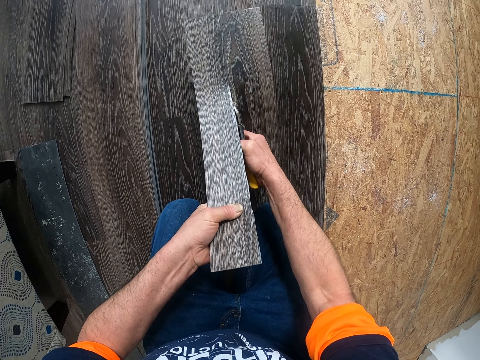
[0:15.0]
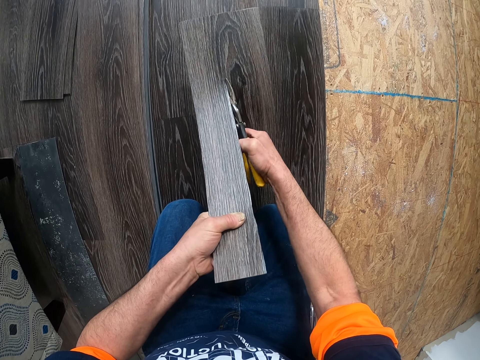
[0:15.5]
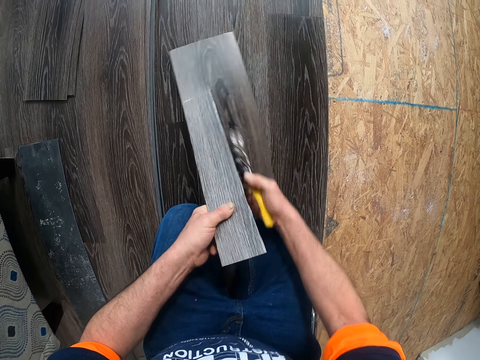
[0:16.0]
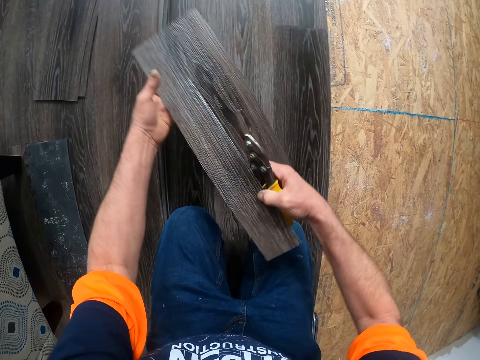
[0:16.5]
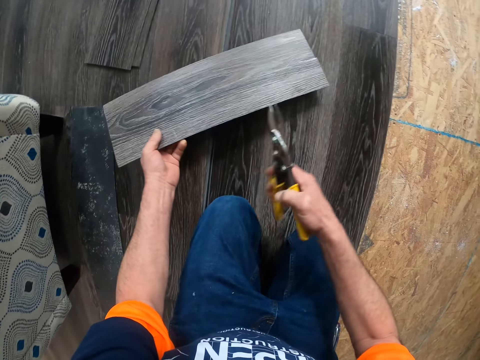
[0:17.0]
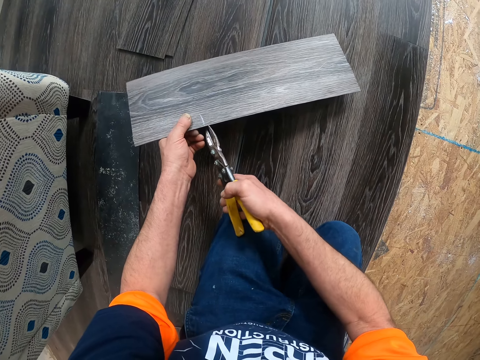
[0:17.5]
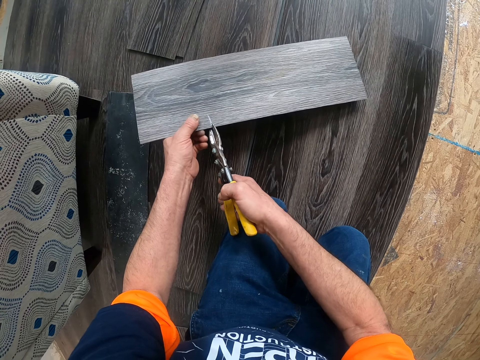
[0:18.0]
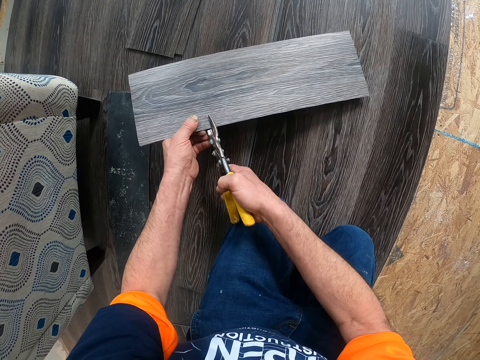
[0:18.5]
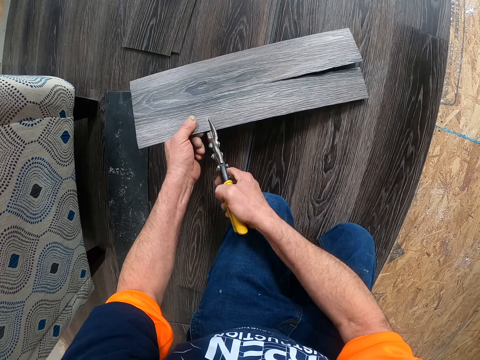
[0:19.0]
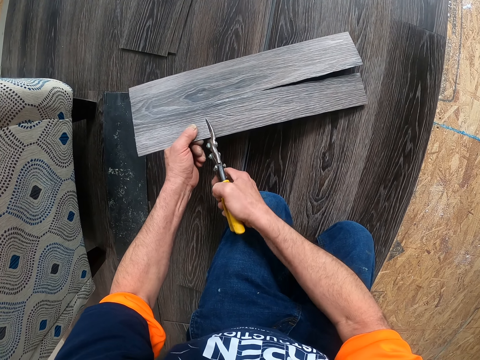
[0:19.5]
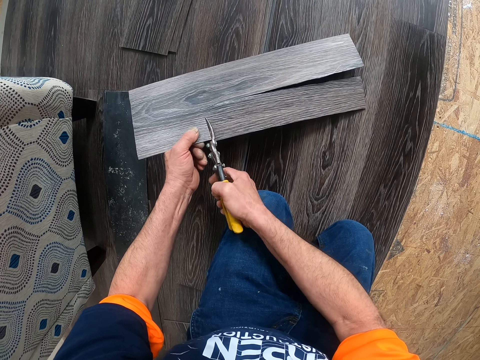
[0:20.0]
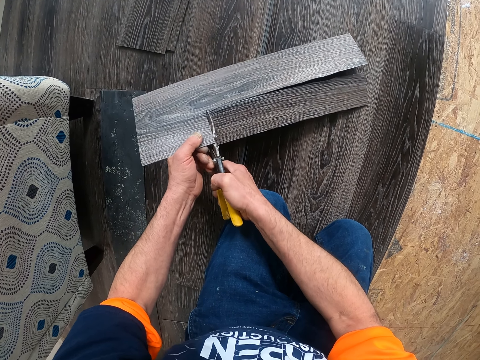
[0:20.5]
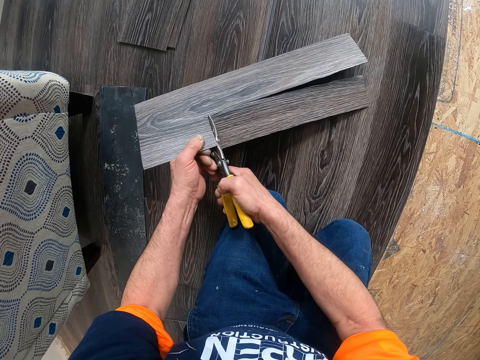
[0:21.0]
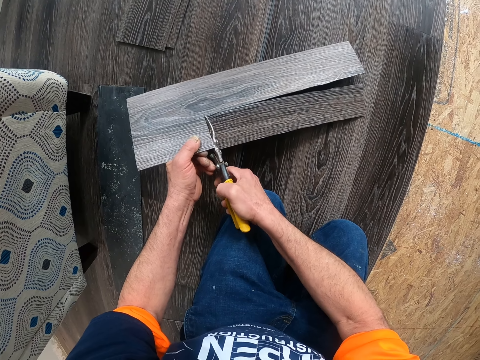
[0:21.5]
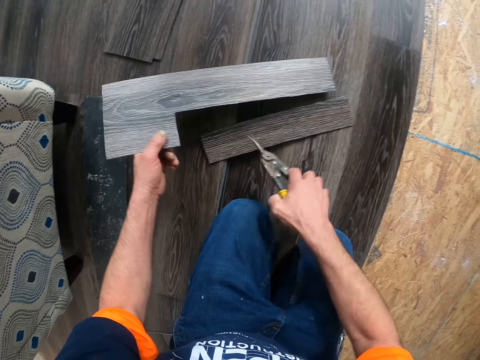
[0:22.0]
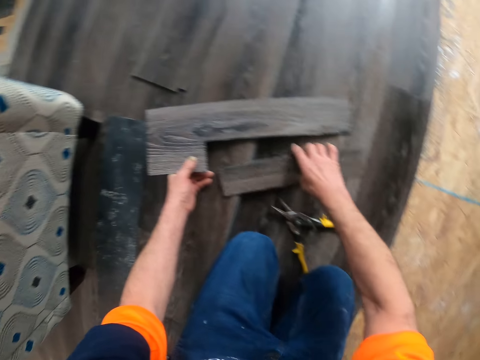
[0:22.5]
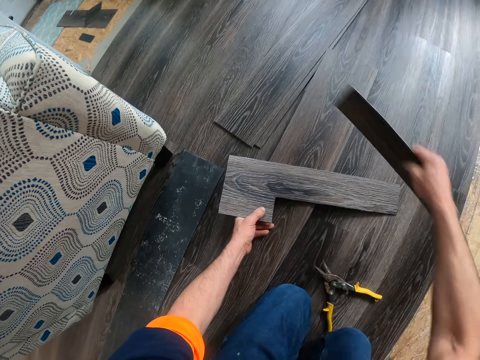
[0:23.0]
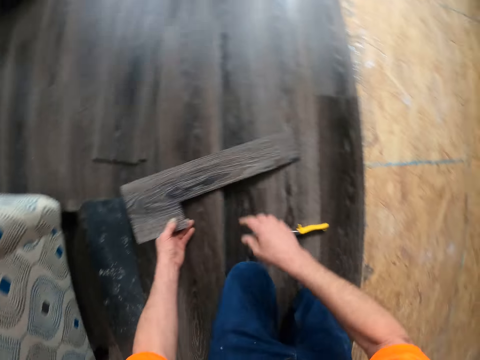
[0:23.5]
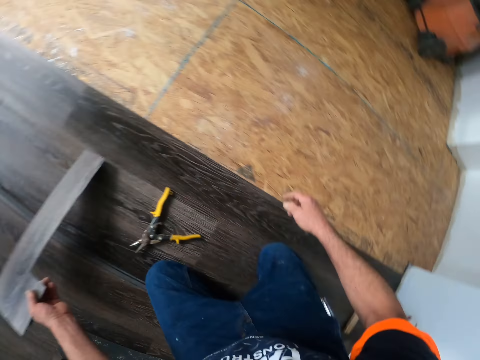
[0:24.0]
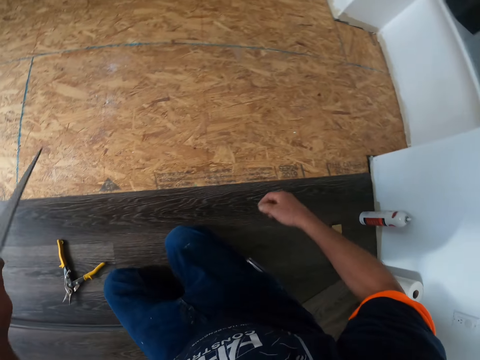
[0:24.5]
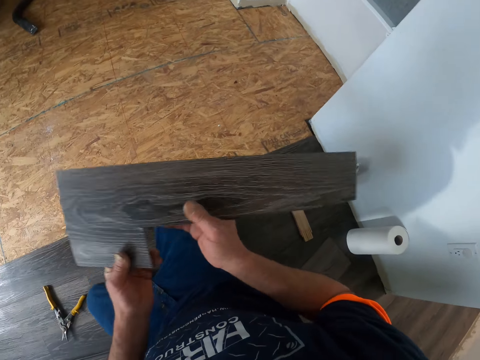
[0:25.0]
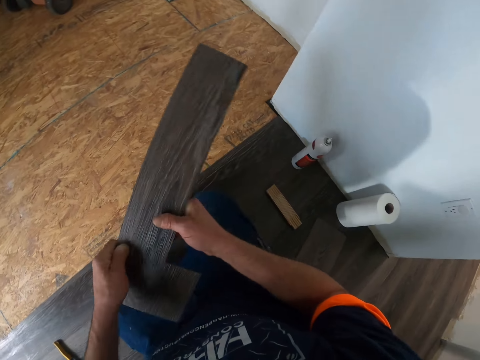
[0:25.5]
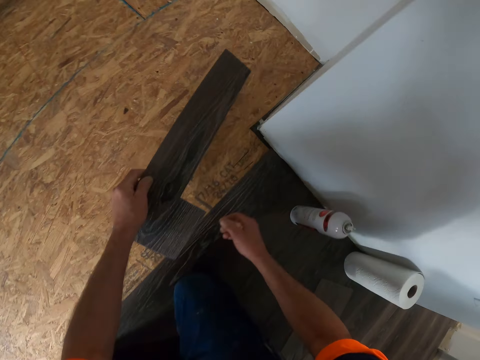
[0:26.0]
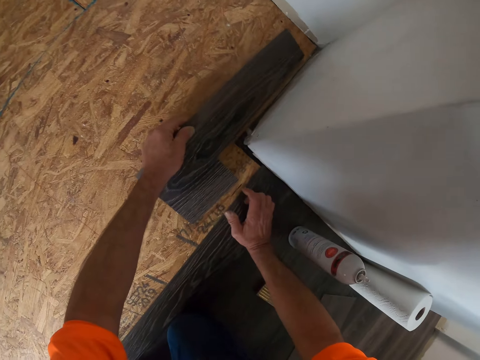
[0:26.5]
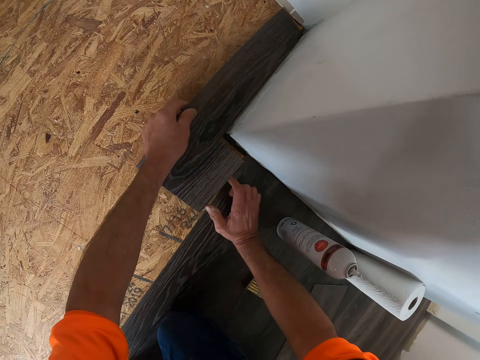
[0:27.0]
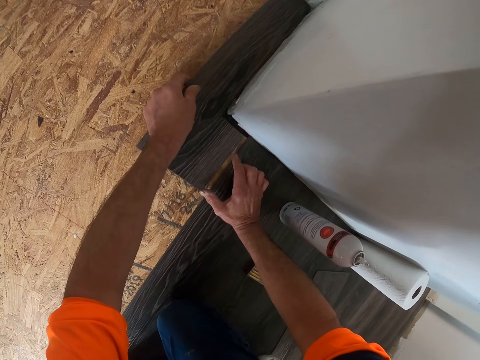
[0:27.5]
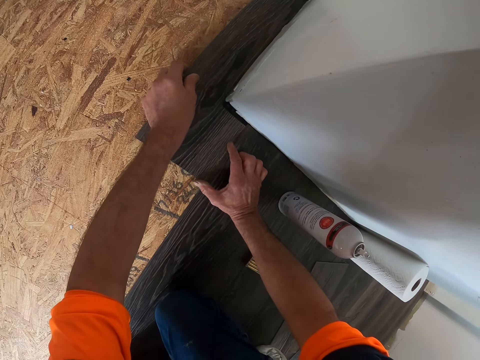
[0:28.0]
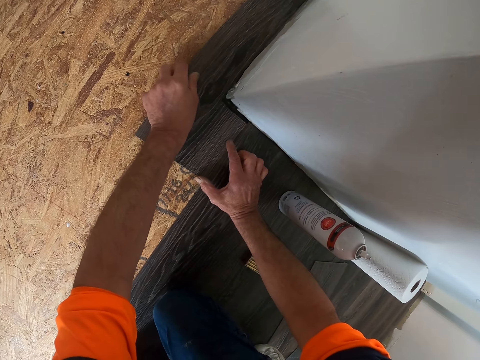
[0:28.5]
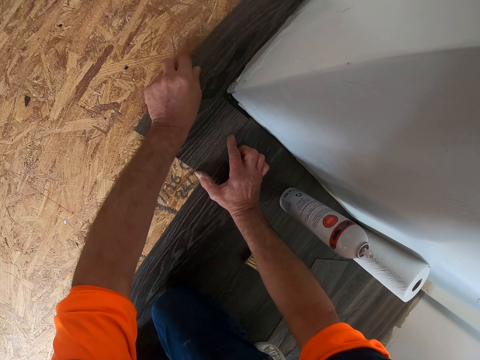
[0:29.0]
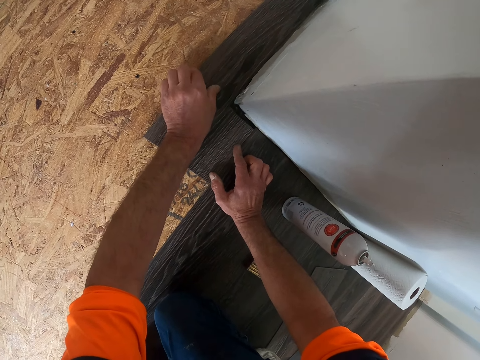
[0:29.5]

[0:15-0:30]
The camera wearer turns a vinyl tile or plywood. They cut the vinyl tile. They put the pliers or cutter scissors down on the floor. They take a piece of the vinyl tile and throw the piece of vinyl tile aside. They hold the vinyl tile and turn the vinyl tile. They put the vinyl tile on the floor.

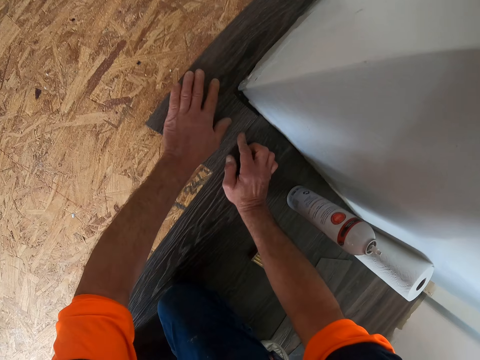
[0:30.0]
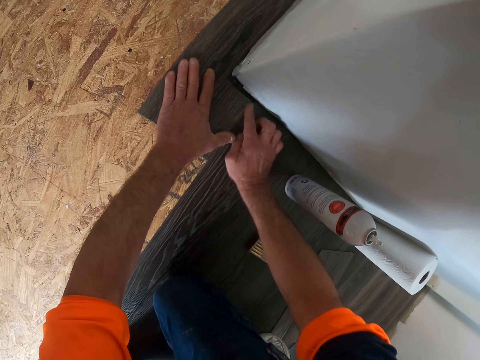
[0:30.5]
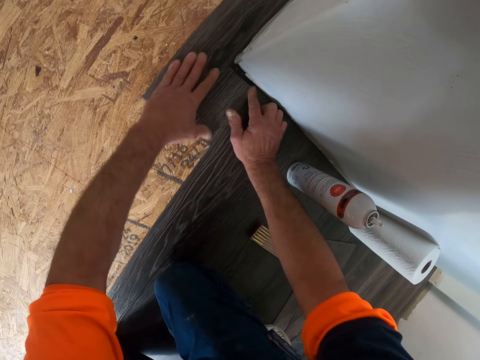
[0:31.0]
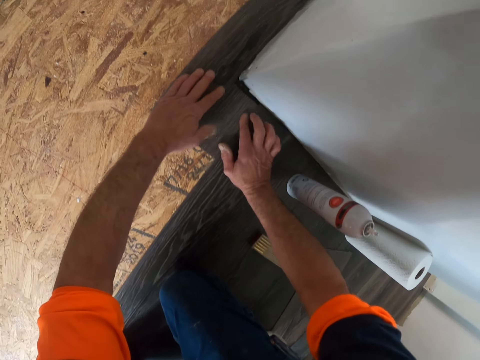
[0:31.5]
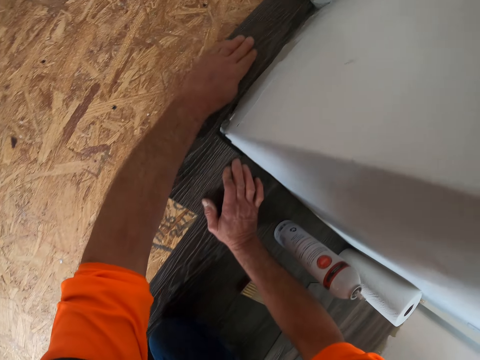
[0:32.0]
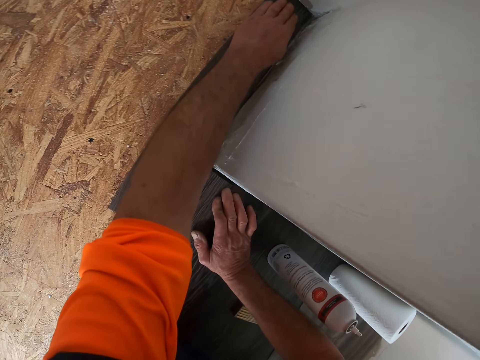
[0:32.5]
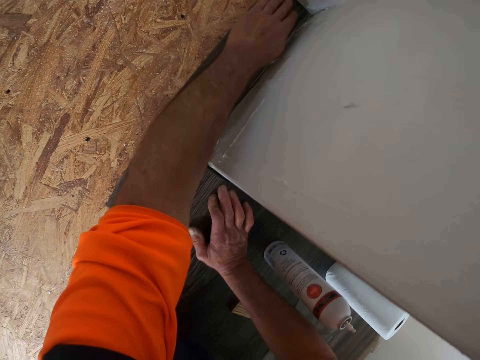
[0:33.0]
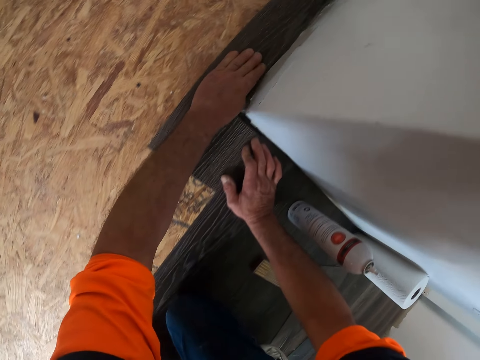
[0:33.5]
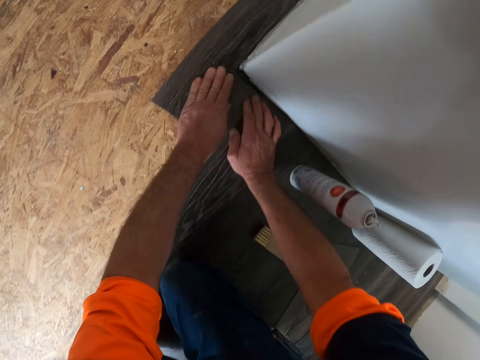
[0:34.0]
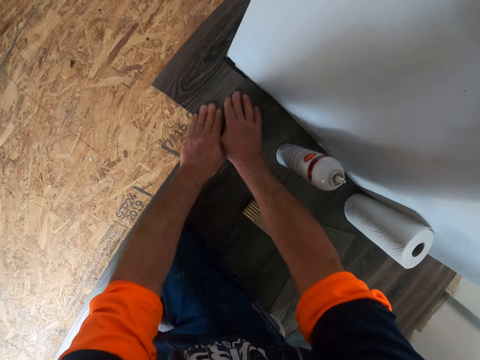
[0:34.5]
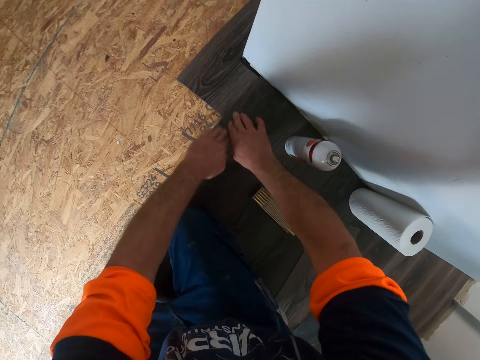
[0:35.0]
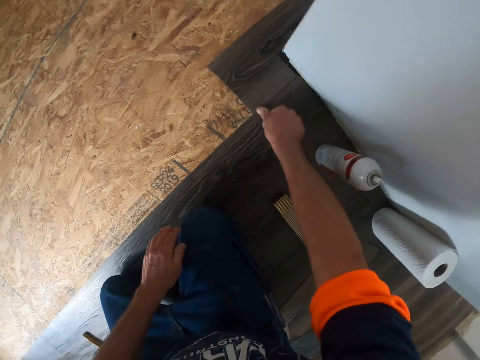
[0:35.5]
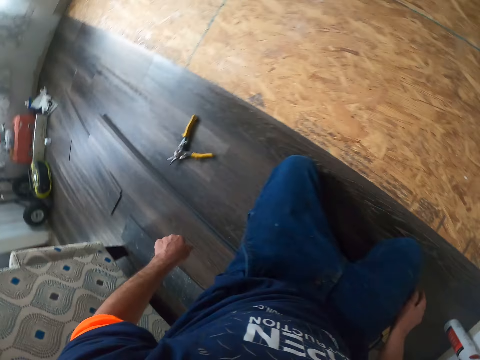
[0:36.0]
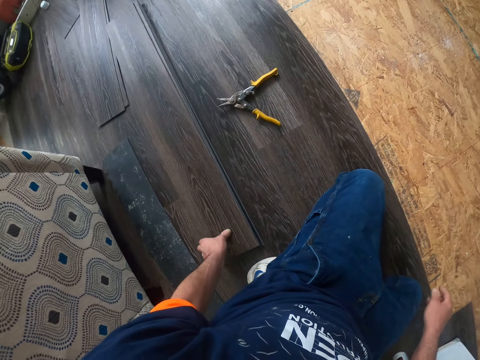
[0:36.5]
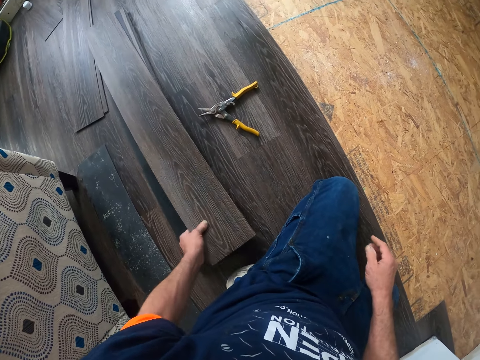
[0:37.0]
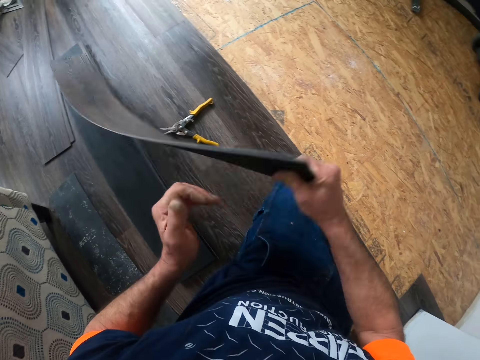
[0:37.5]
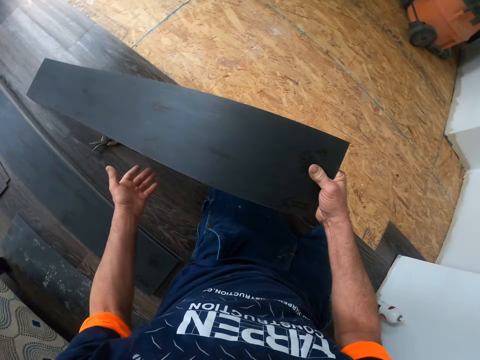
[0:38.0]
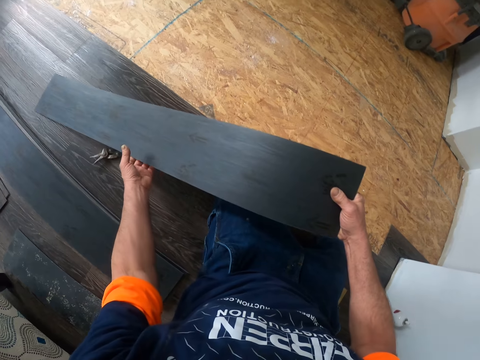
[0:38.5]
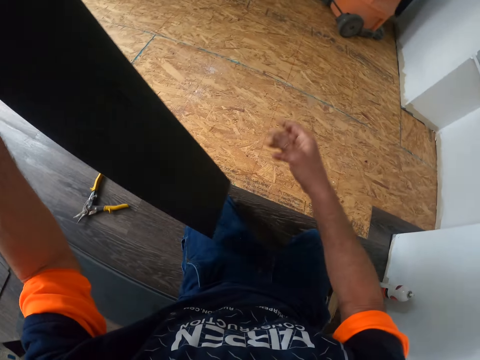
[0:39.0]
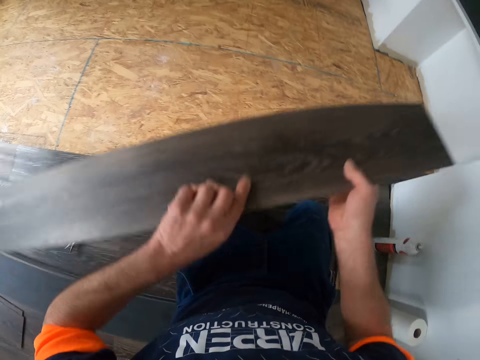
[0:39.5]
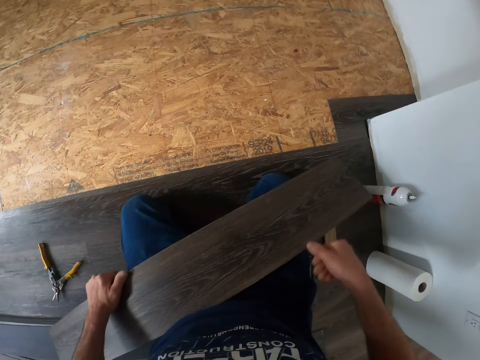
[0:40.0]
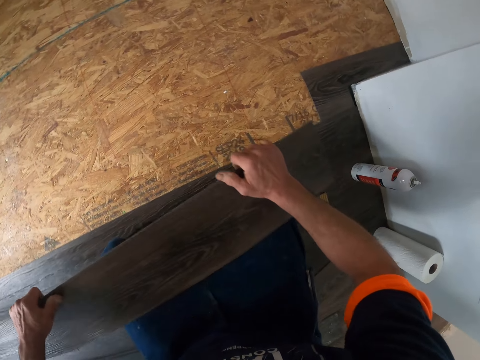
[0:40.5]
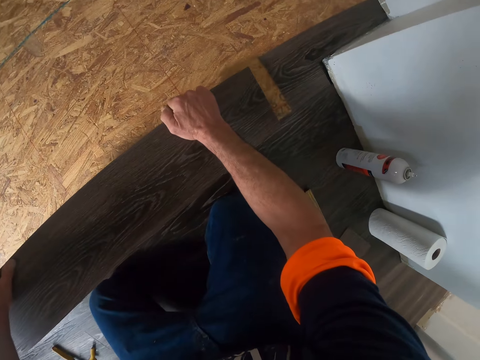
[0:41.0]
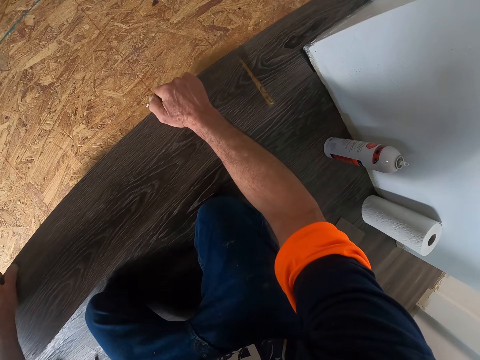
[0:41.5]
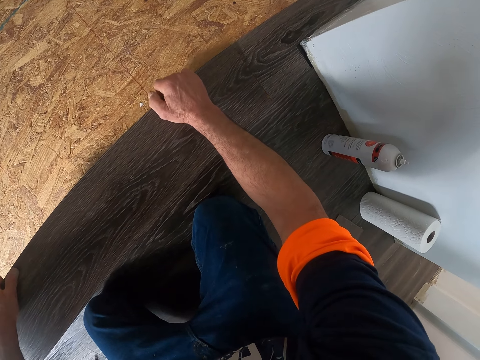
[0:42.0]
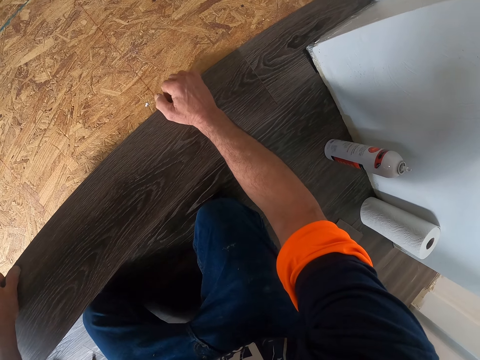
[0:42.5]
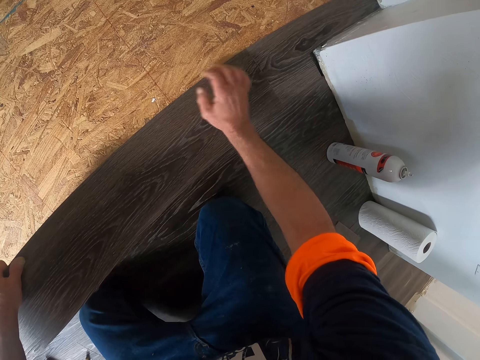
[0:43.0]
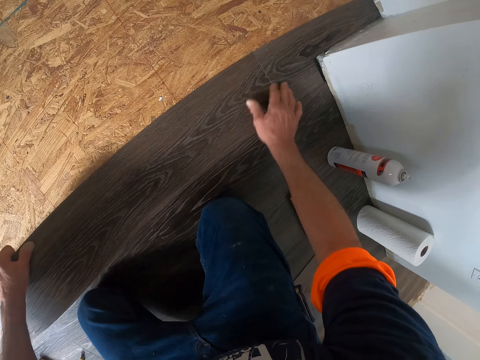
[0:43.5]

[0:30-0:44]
The camera wearer presses the vinyl tile. They take the vinyl tile. They turn the vinyl tile. They hold the vinyl tile. They turn the vinyl tile. They hold the vinyl tile. They put the vinyl tile on the floor.
